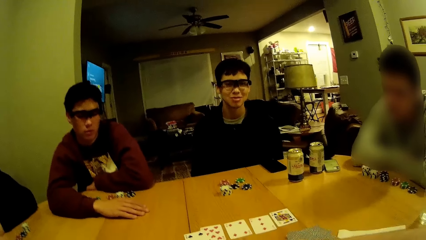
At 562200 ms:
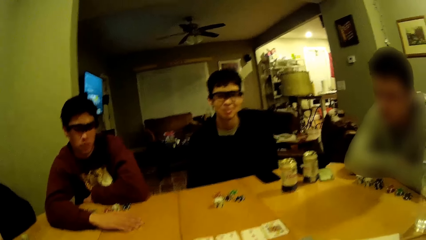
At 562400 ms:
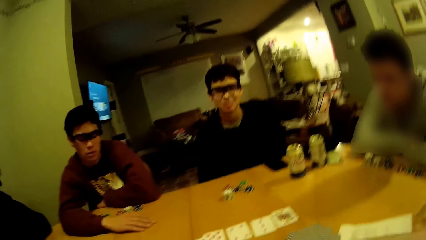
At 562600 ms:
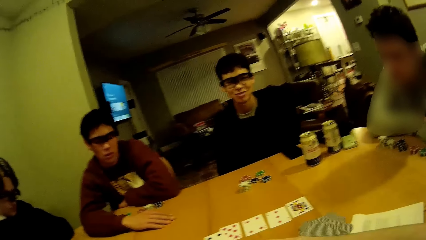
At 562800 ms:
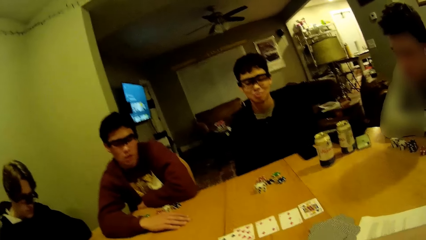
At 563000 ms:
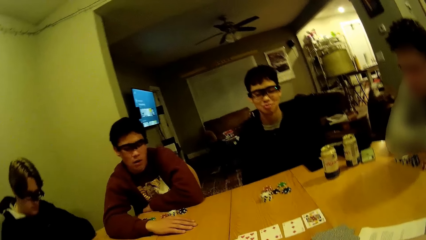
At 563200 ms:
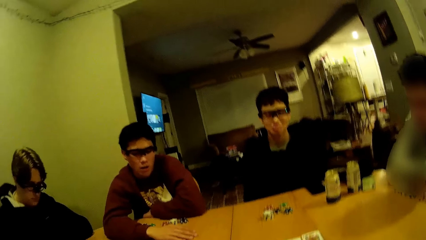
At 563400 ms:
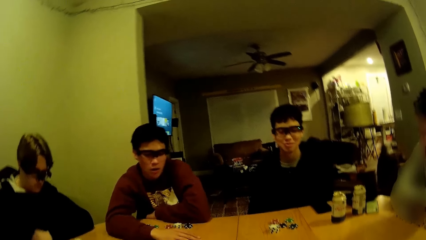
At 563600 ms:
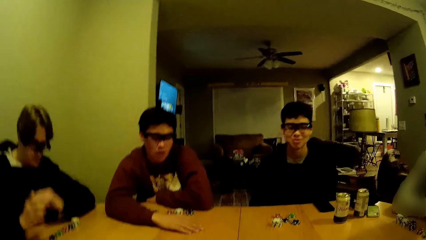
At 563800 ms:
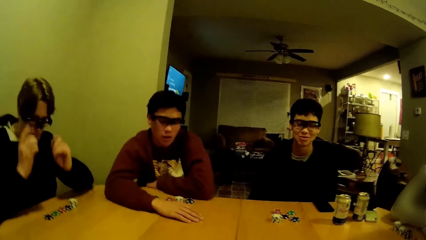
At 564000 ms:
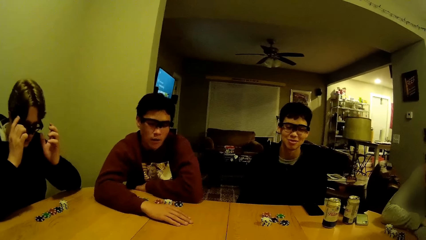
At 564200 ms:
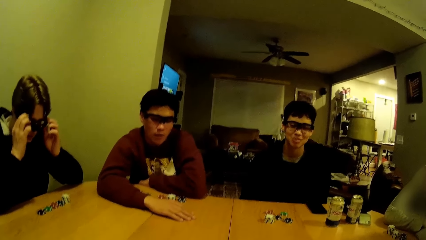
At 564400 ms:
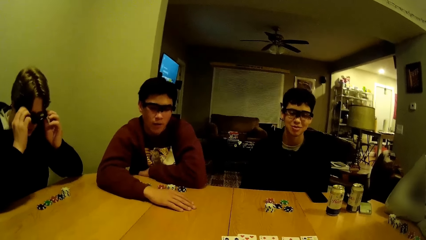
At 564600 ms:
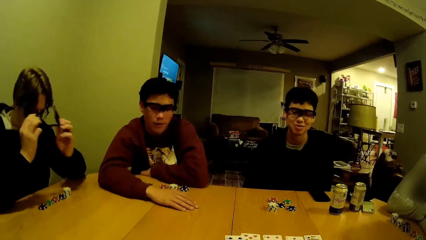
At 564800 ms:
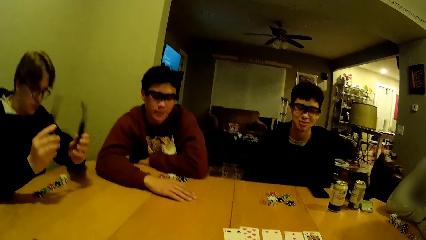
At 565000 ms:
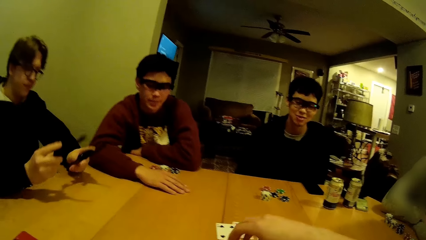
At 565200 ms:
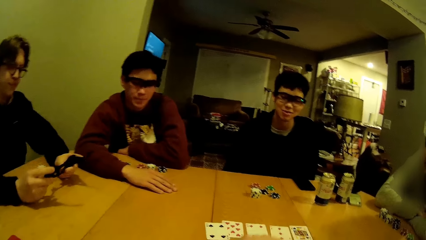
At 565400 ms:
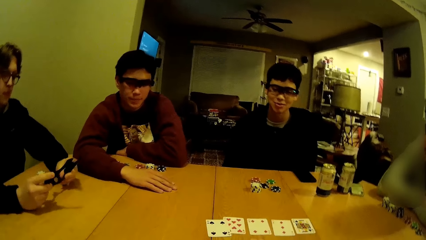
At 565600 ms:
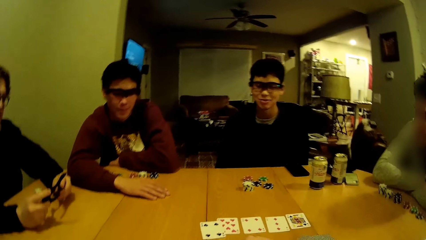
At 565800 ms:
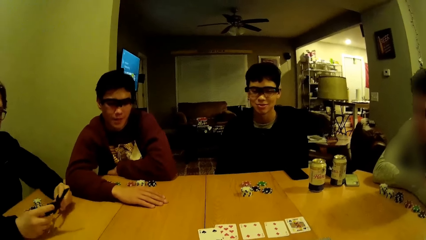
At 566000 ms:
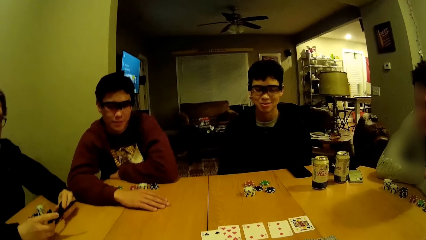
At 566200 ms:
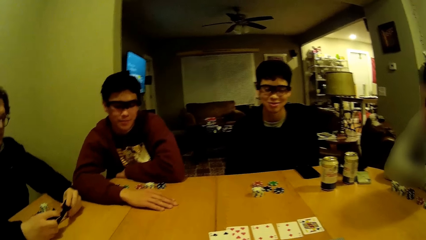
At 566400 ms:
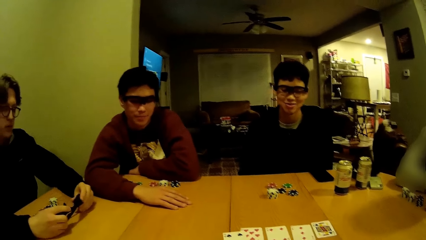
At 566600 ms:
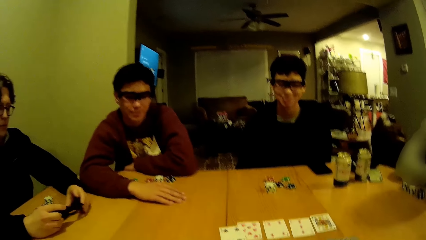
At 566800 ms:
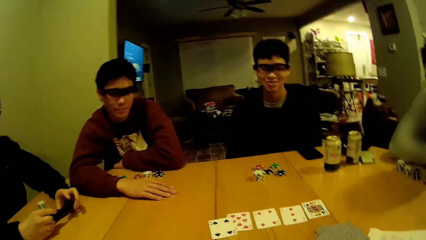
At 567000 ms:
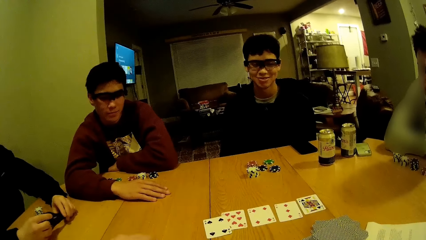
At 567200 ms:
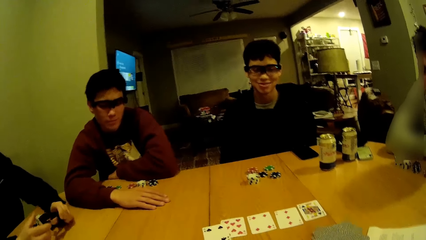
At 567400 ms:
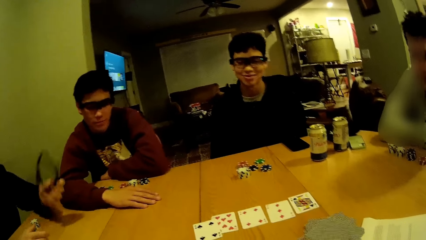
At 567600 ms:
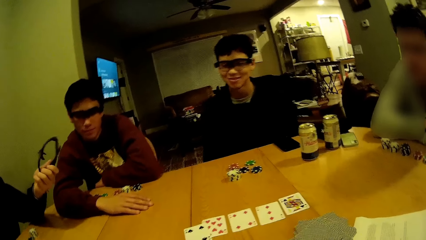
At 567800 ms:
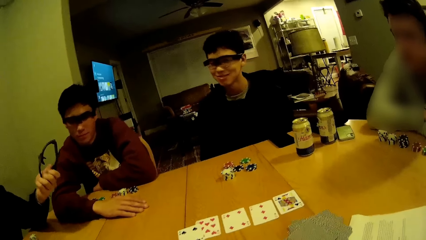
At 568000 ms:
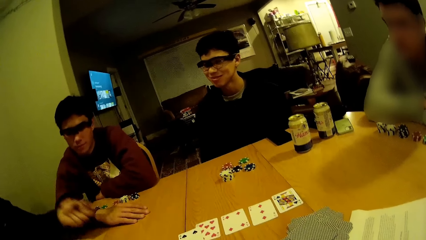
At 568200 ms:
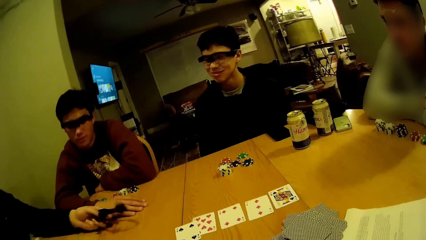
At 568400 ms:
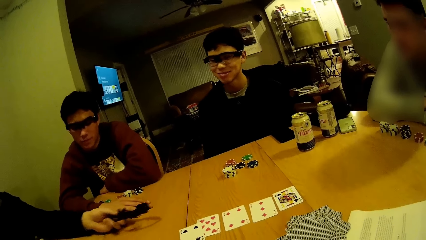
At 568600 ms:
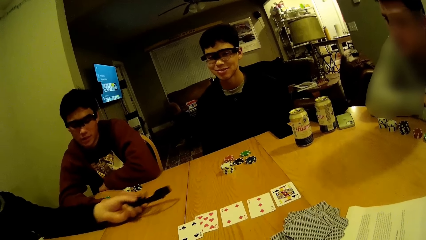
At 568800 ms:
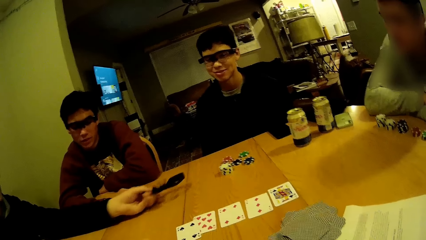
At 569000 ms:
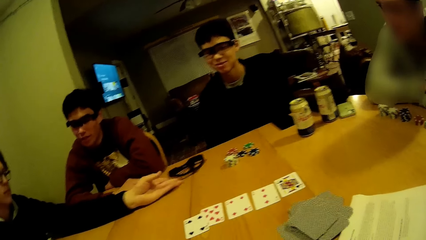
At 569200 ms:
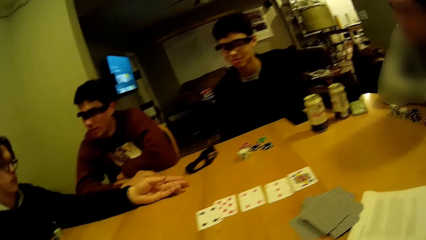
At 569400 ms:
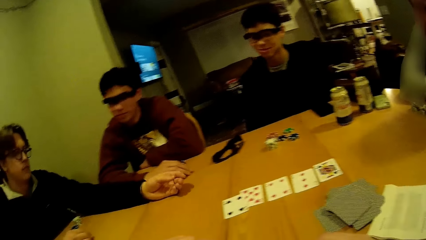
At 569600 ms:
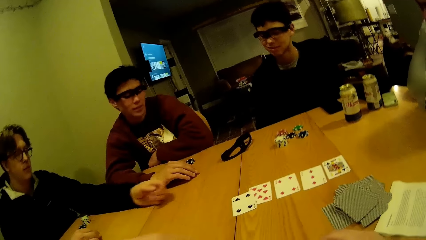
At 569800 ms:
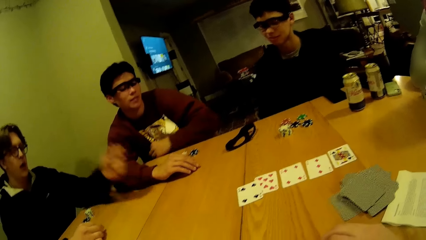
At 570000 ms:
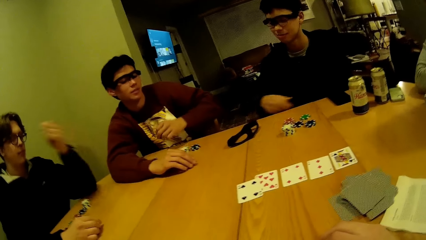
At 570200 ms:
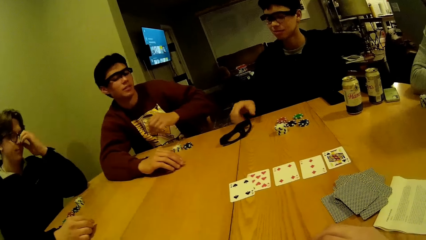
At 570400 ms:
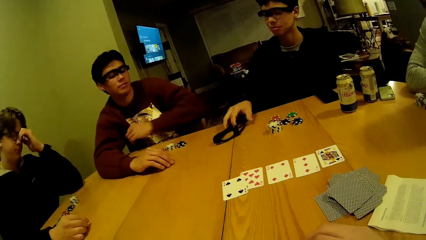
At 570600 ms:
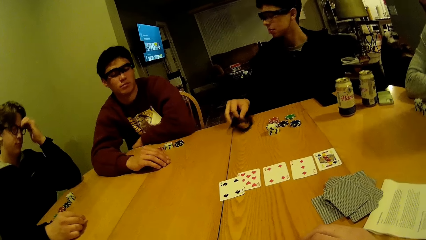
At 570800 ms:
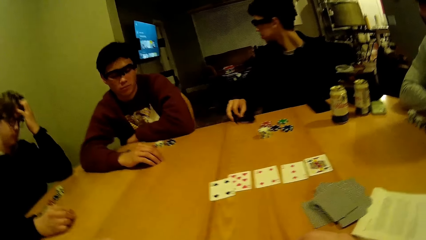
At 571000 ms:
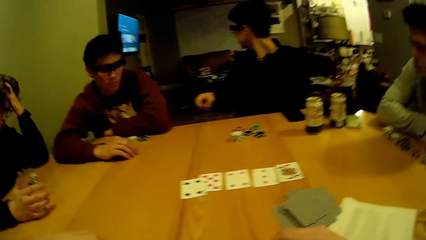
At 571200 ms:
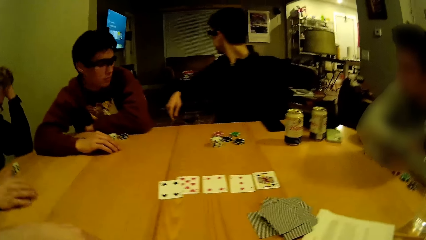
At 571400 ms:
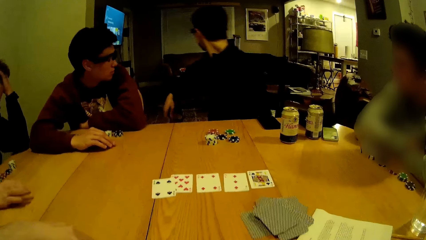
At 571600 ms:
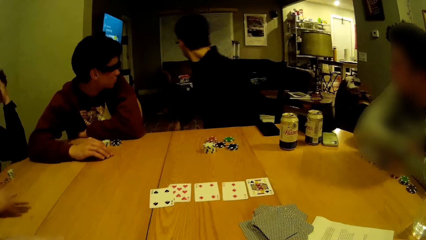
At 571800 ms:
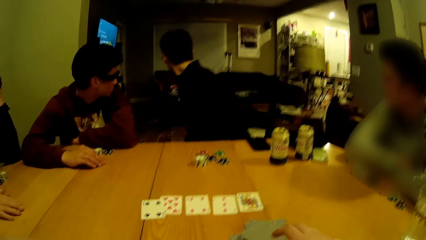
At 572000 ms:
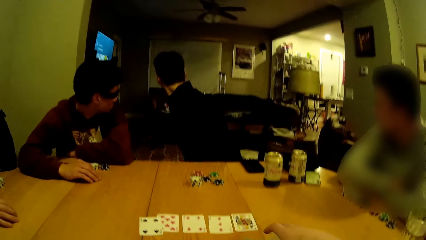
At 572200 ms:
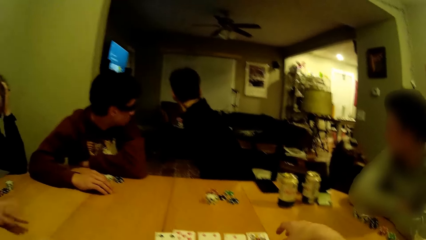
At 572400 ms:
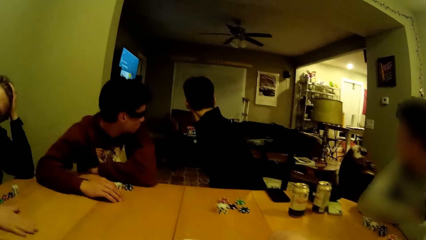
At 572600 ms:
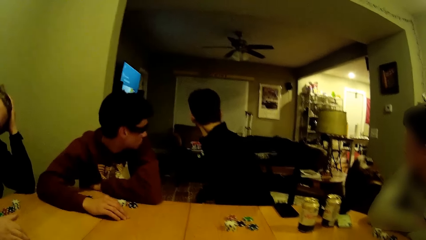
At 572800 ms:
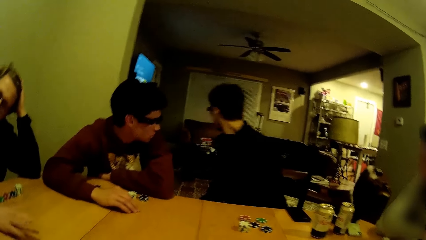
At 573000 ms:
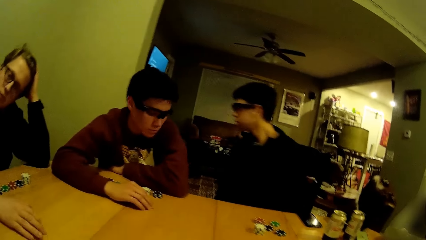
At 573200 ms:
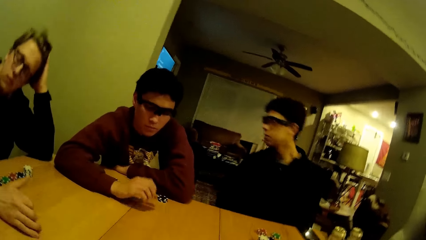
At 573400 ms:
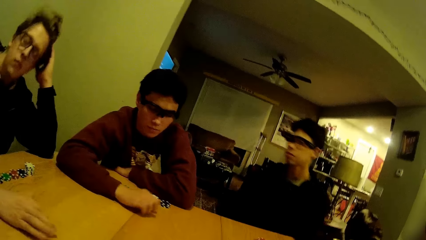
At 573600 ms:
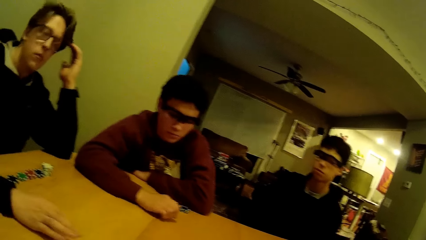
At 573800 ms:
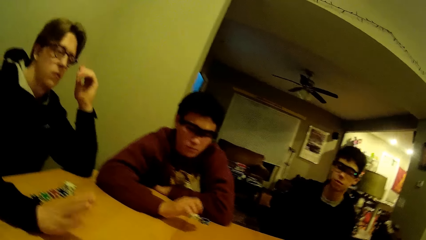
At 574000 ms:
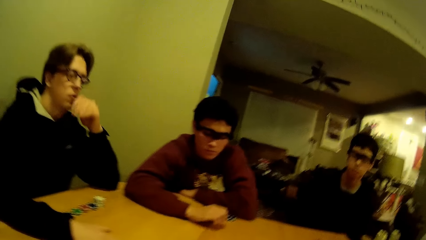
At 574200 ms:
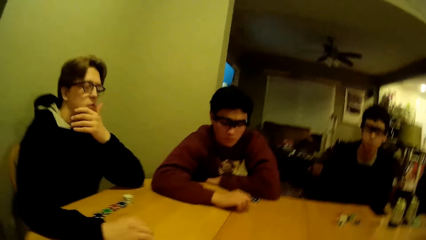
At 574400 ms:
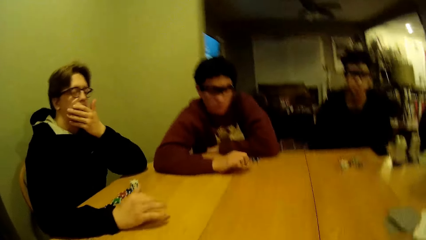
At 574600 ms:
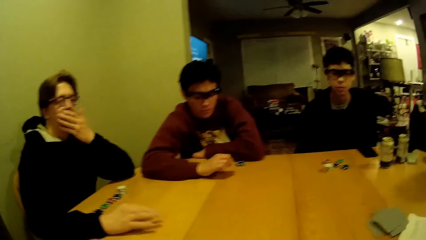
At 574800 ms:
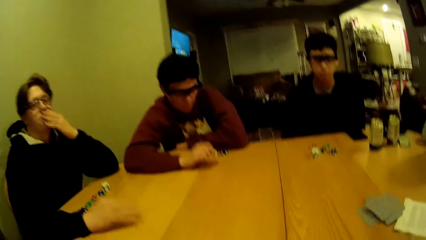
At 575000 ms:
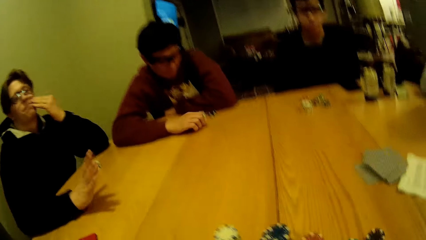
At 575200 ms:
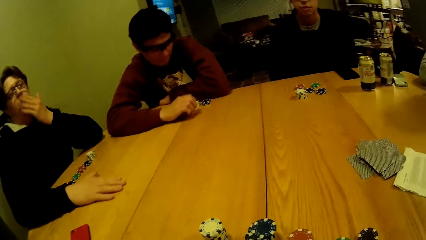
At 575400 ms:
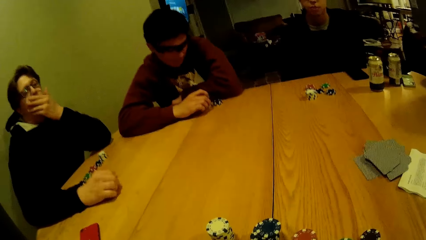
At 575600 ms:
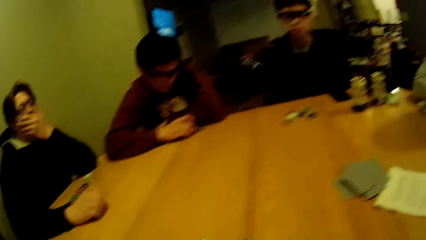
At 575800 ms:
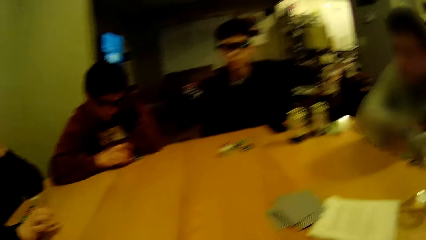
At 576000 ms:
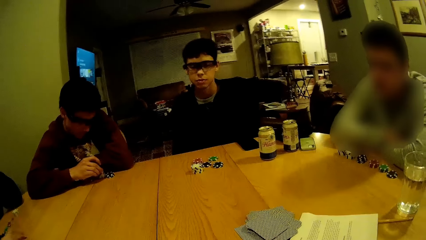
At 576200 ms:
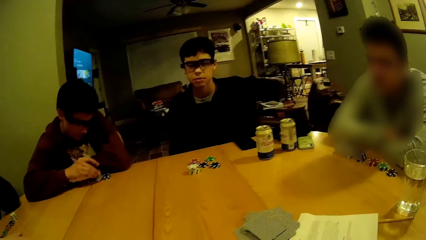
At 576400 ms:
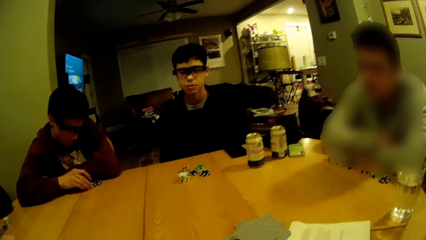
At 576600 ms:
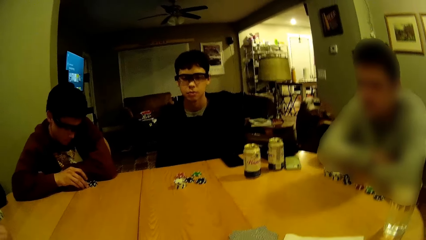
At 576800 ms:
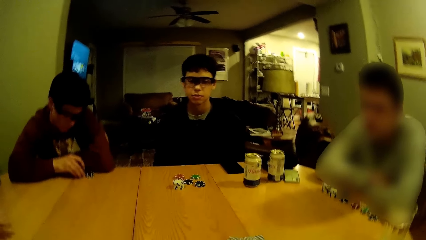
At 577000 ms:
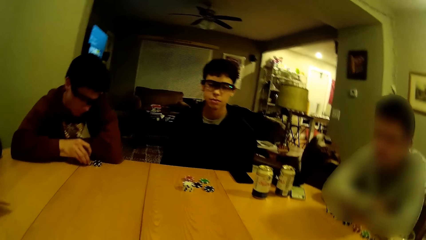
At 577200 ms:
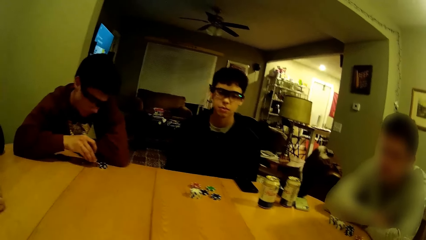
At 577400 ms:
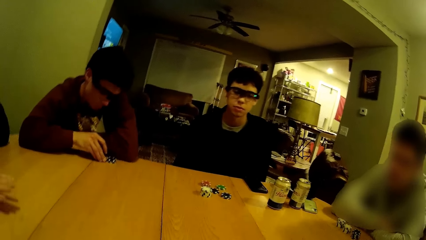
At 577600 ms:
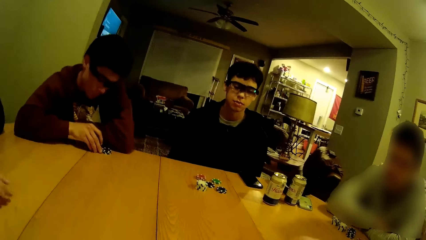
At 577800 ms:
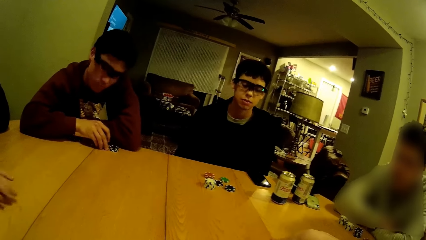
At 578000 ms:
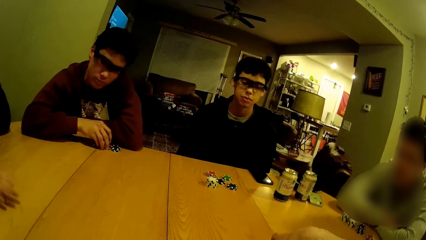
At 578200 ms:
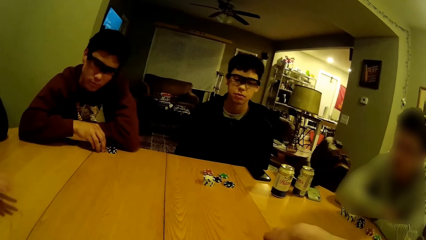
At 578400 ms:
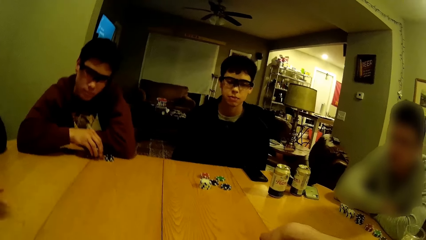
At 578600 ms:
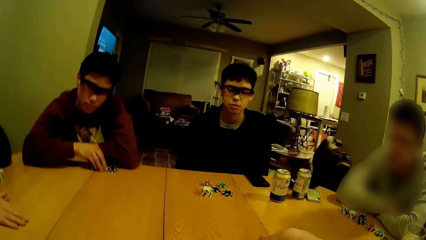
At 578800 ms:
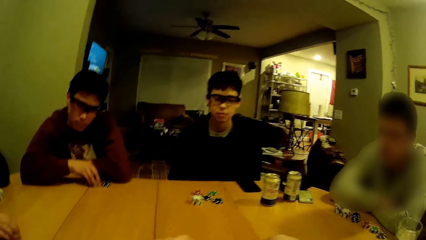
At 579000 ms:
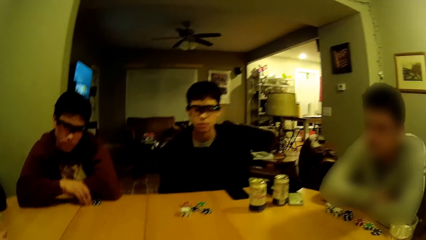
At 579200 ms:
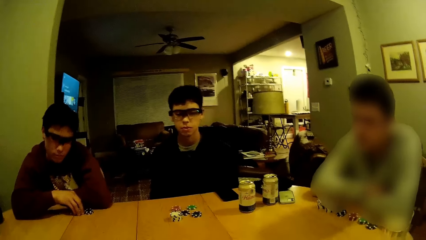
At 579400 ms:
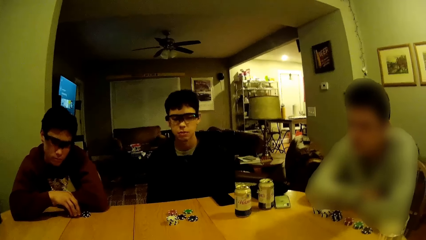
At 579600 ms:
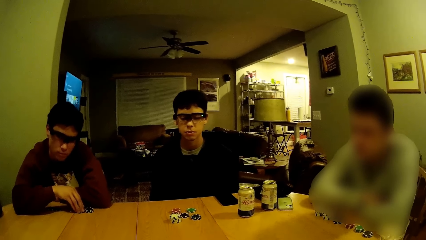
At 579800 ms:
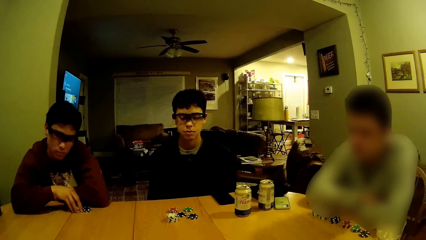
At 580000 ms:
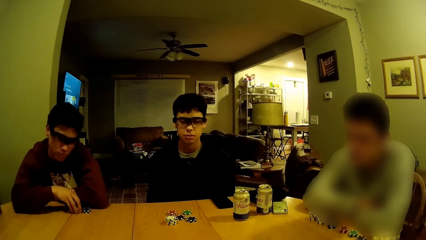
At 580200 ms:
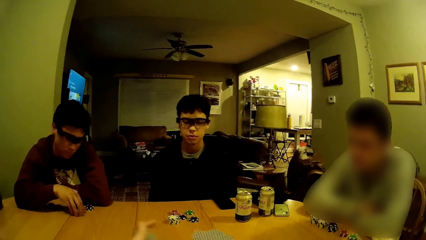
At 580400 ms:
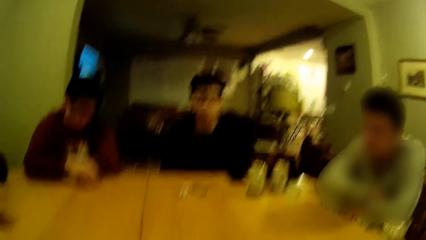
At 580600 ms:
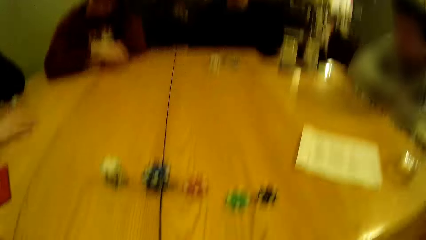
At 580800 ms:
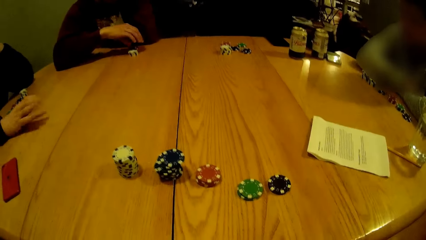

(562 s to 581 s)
A man takes off a pair of glasses on his head with both of his hands. A person places the camera on the table. The man tosses the glasses on the table with his left hand and touches his face with his left hand. Another man picks up the glasses from the table with his right hand. The first man drums a beat on the table with his right hand. The other man tosses the glasses to a couch in a sitting room with his right hand. Another person takes the camera on the other side of the table. The camera wearer touches a card on the table with his right hand. Another man drums a beat on the table with his right hand. Another person knocks the table. A man plays with some poker chips on the table with his right hand. The camera wearer moves some cards on the table with both of his hands.
